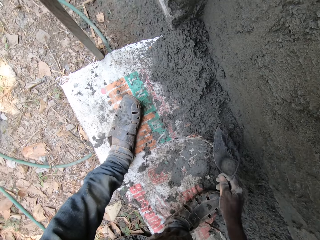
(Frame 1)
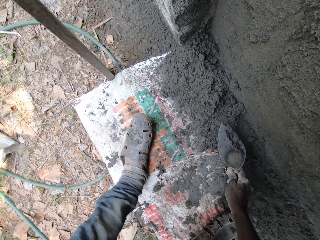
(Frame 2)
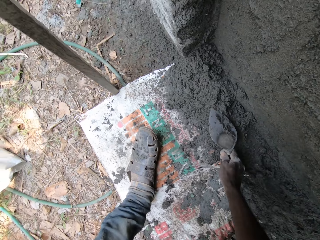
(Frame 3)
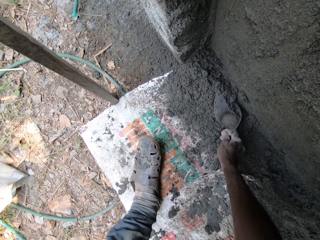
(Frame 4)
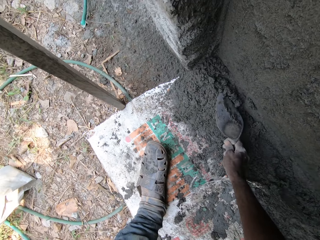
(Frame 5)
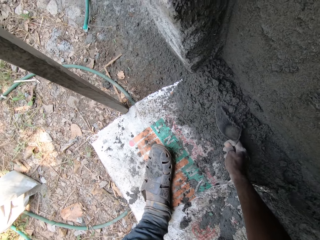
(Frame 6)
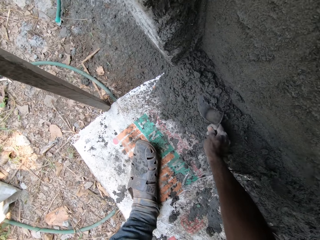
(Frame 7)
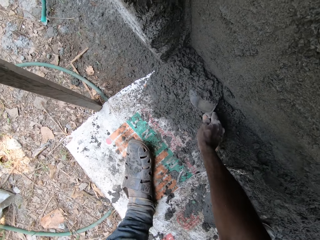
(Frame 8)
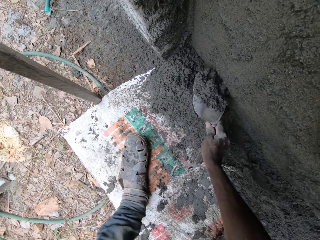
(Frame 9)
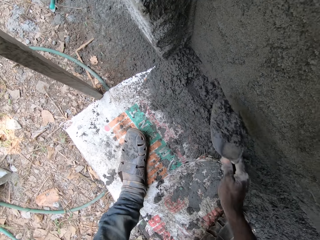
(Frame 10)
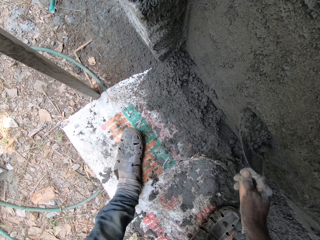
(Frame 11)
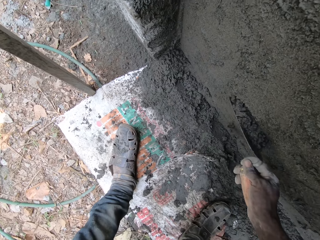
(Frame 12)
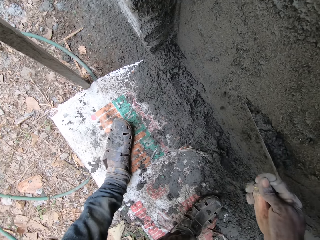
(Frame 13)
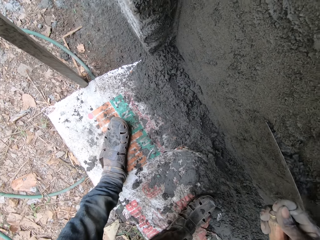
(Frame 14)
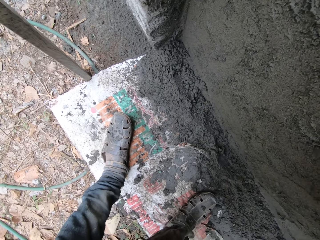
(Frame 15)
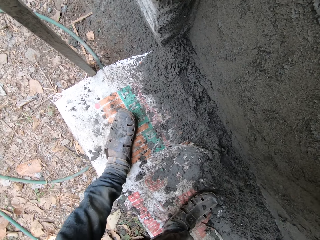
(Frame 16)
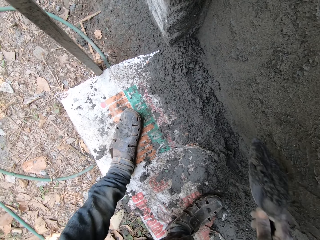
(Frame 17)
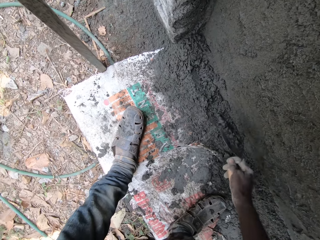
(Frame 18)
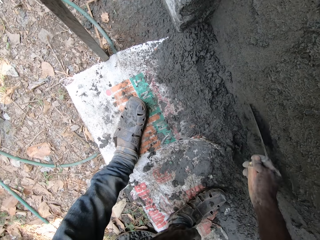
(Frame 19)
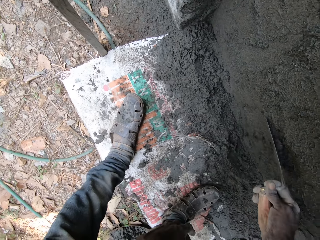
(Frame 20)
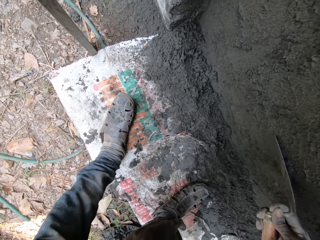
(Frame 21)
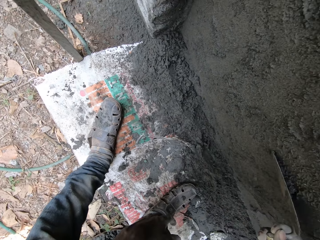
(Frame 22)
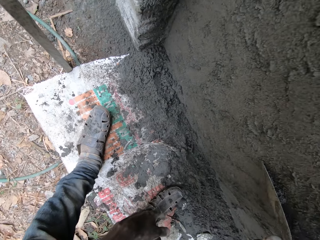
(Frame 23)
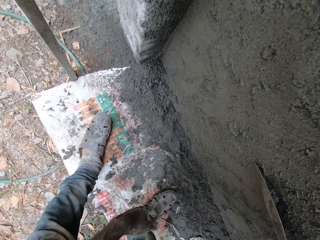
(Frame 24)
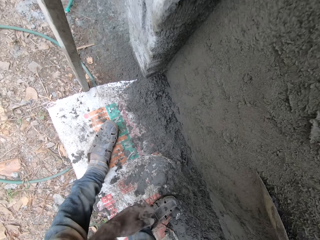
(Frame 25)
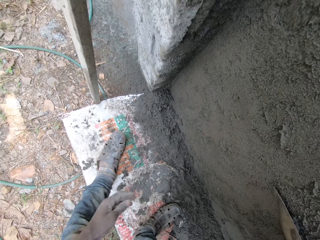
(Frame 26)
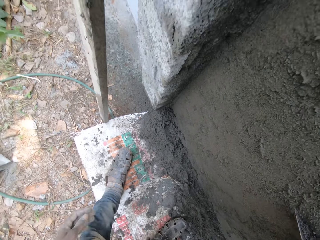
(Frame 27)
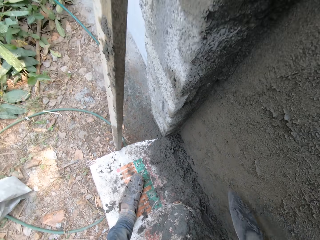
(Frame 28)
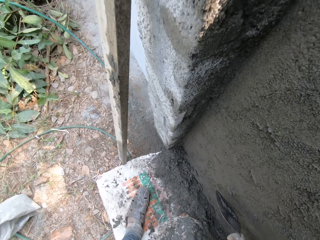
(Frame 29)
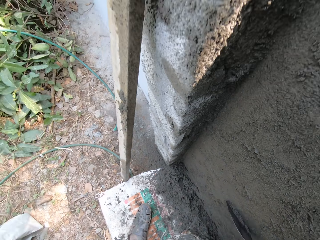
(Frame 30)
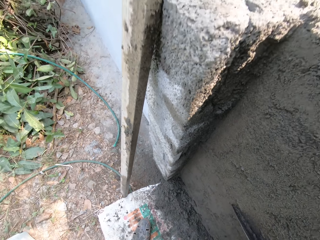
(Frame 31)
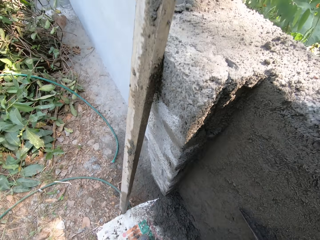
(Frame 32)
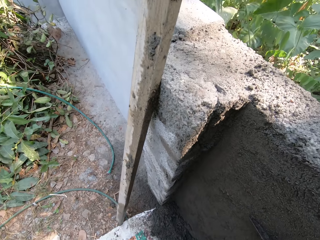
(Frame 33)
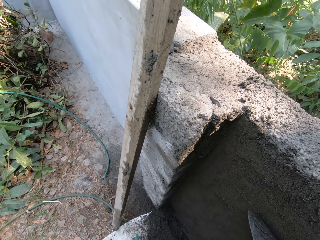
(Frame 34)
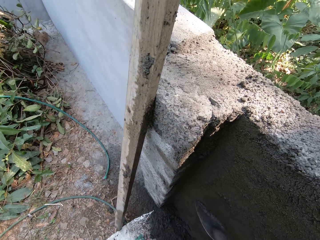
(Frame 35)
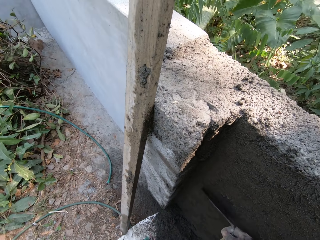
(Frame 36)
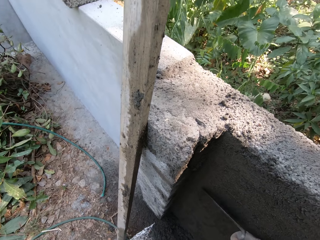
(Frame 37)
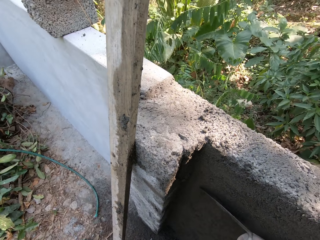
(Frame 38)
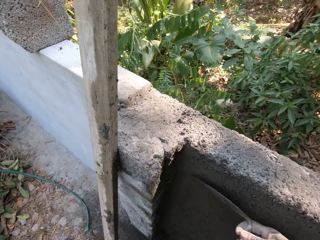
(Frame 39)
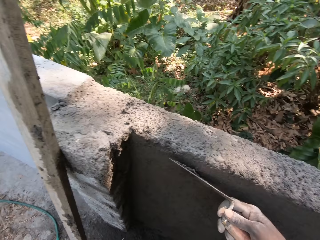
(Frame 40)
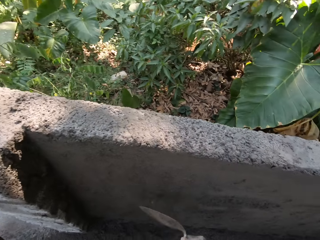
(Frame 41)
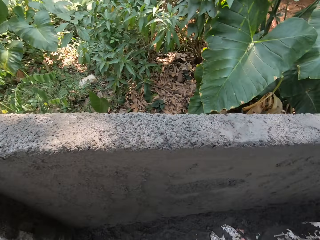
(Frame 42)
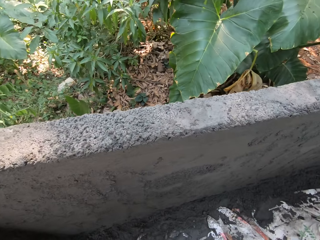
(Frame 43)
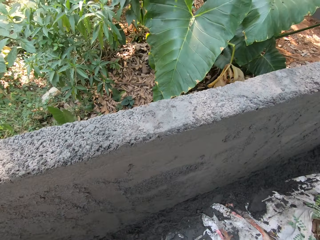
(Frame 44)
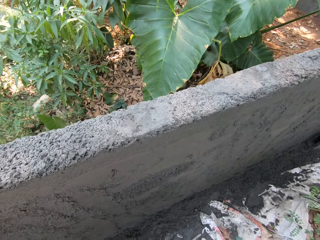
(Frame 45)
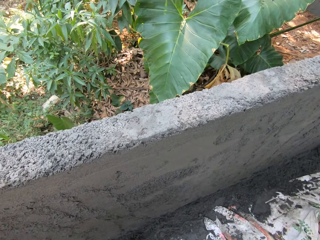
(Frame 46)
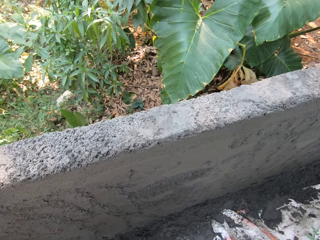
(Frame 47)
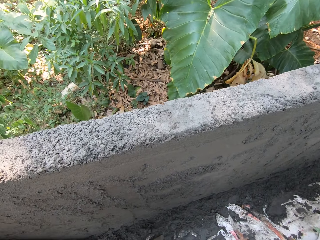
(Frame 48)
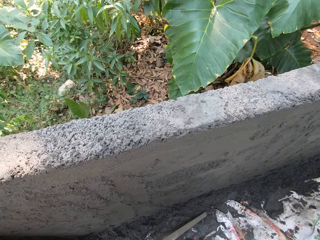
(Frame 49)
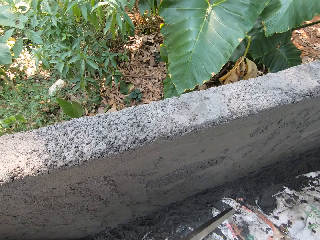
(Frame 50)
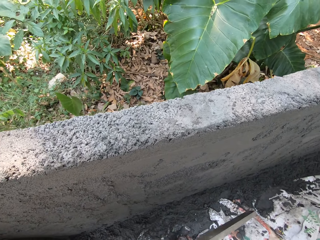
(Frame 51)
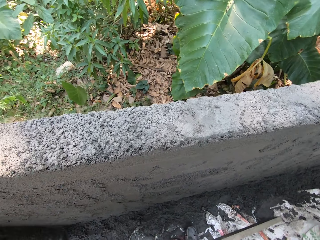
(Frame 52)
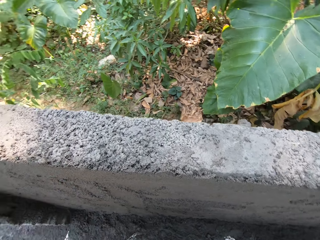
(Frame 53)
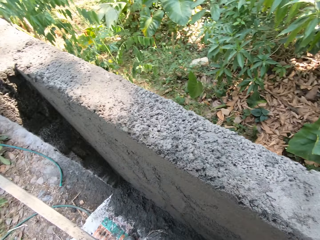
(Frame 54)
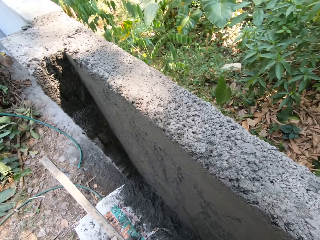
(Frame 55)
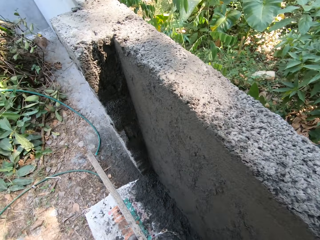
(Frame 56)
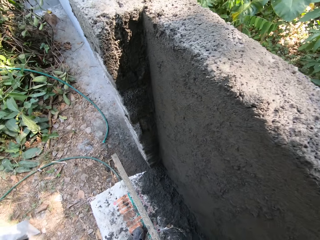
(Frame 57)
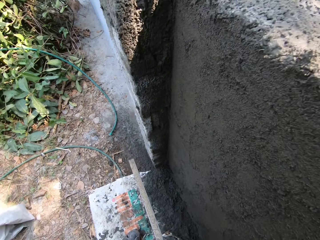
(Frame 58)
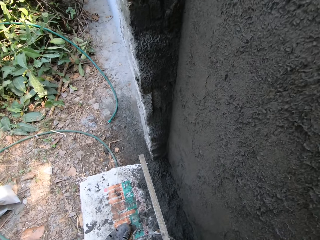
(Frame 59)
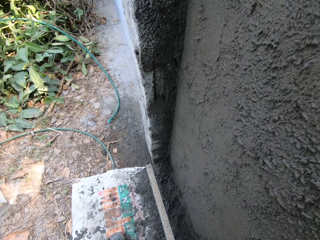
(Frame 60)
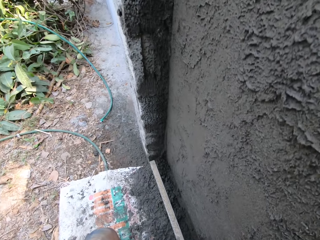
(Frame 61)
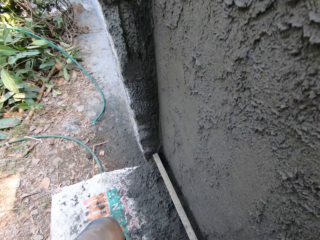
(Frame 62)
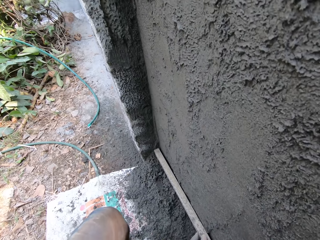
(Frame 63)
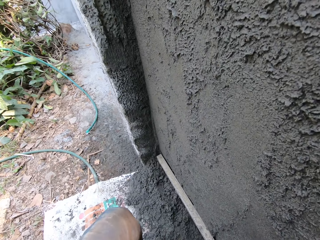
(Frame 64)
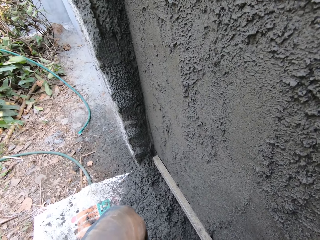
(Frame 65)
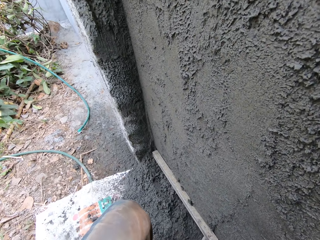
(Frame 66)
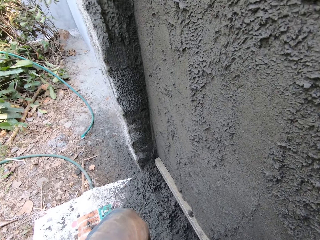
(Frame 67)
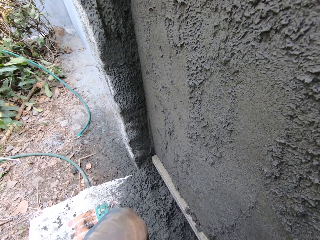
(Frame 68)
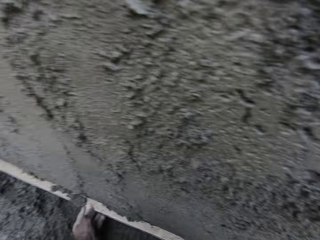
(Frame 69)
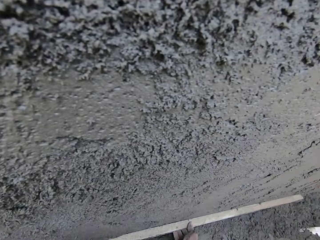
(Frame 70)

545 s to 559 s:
The camera wearer packs cement from the tarp on the ground with the wooden trowel in his right hand. He spreads the cement on the wall with the trowel in his right hand. He holds the log of wood with both hands. He picks up the screed bar, turns around and flattens the wall with the screed bar. He places the wood log on the wall with both hands.

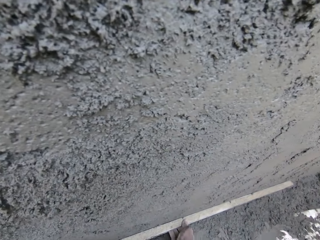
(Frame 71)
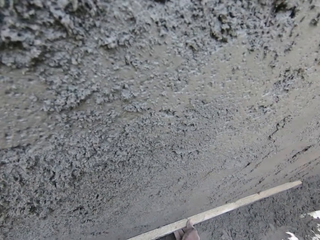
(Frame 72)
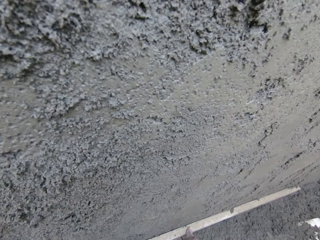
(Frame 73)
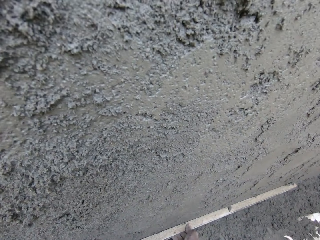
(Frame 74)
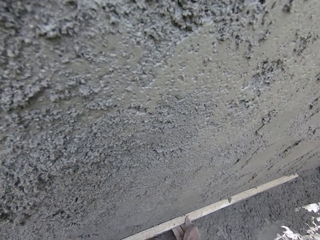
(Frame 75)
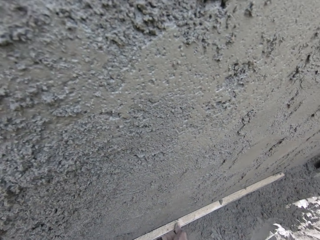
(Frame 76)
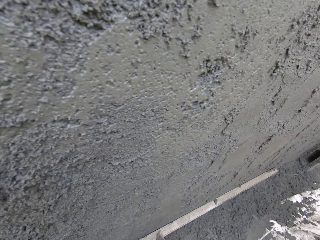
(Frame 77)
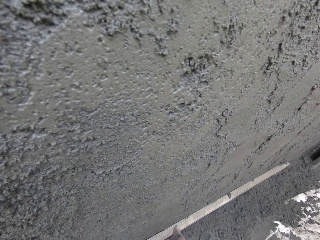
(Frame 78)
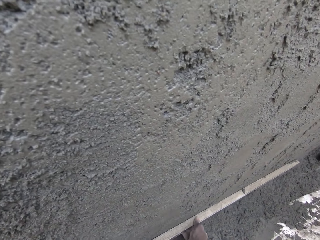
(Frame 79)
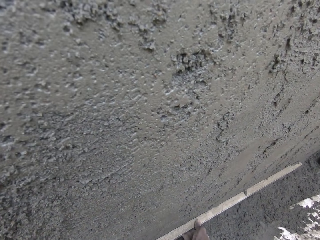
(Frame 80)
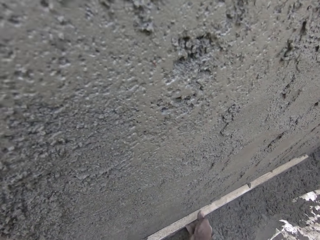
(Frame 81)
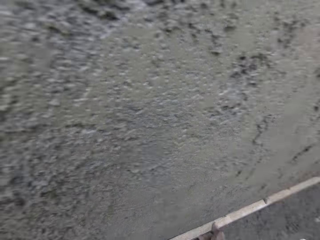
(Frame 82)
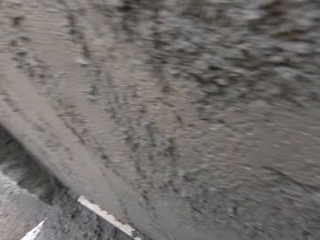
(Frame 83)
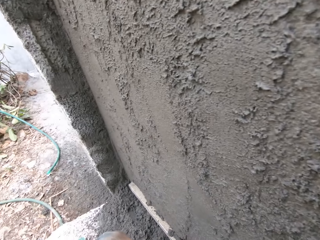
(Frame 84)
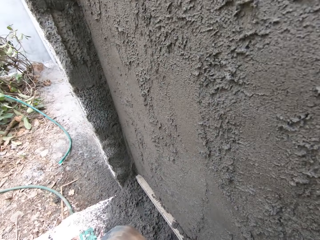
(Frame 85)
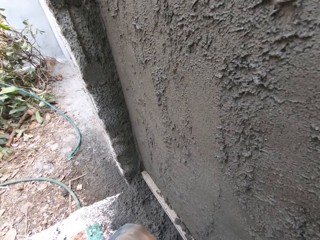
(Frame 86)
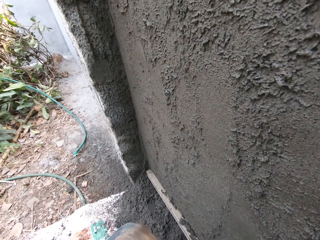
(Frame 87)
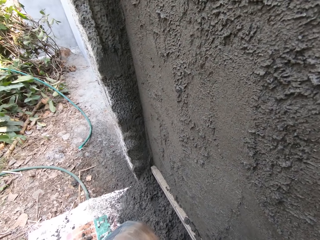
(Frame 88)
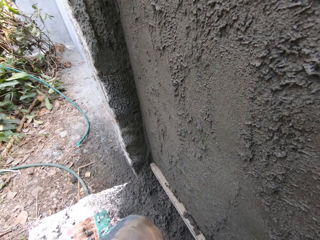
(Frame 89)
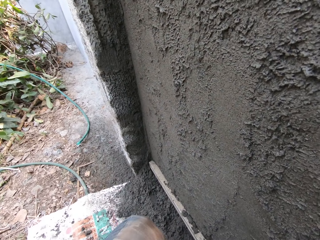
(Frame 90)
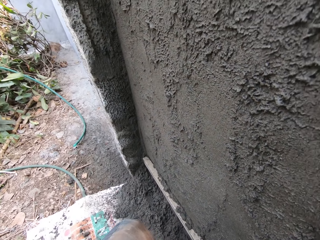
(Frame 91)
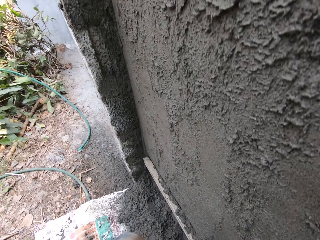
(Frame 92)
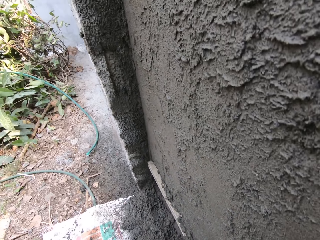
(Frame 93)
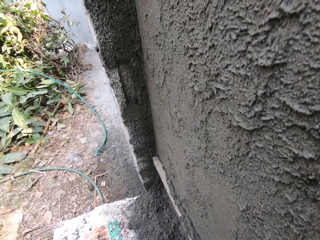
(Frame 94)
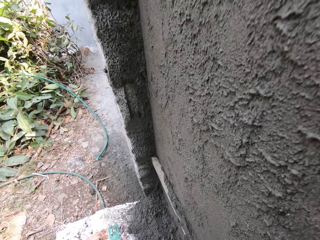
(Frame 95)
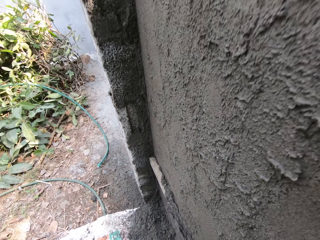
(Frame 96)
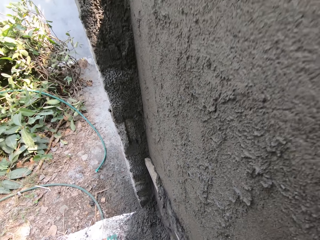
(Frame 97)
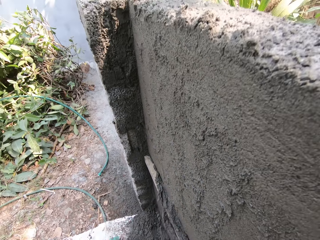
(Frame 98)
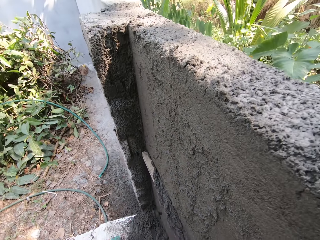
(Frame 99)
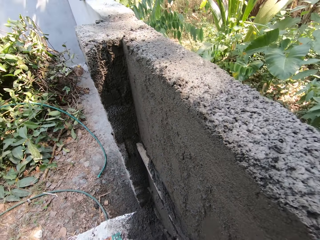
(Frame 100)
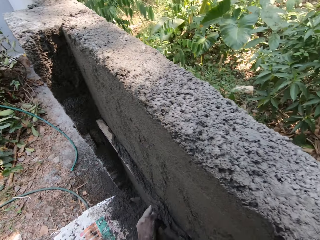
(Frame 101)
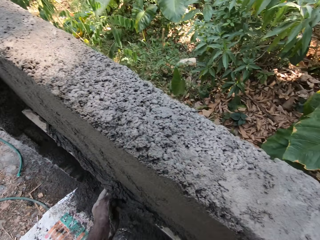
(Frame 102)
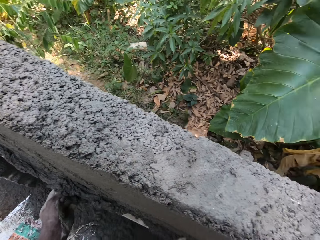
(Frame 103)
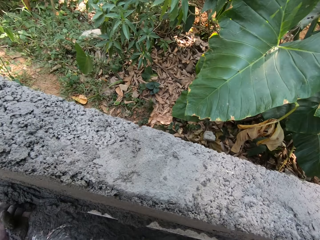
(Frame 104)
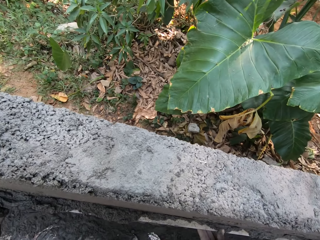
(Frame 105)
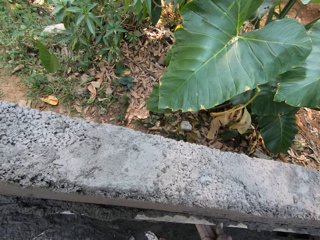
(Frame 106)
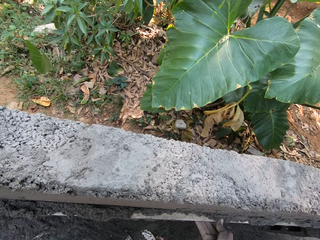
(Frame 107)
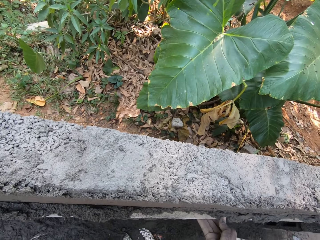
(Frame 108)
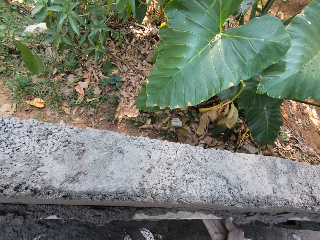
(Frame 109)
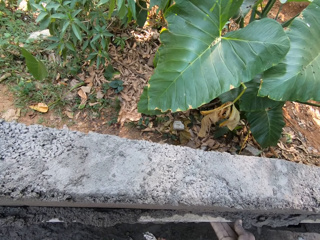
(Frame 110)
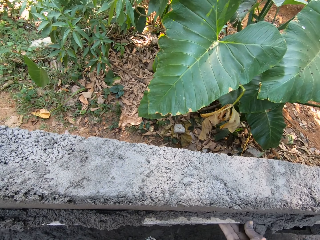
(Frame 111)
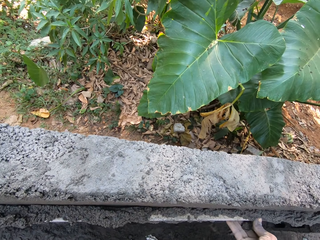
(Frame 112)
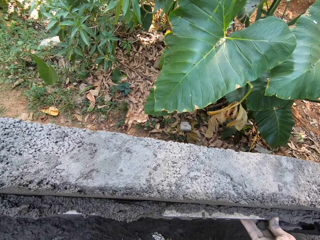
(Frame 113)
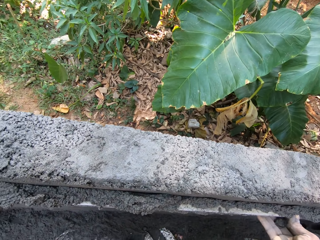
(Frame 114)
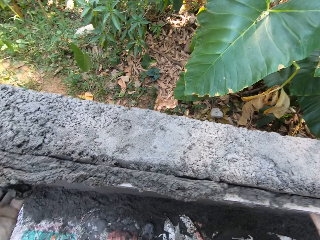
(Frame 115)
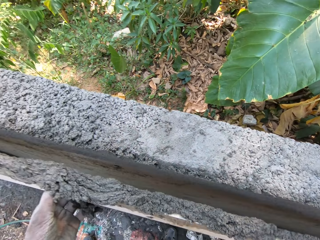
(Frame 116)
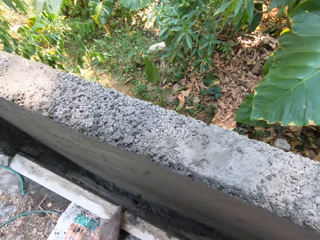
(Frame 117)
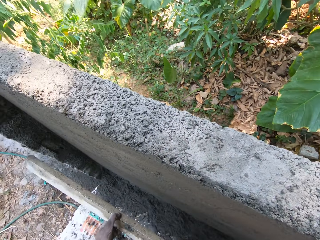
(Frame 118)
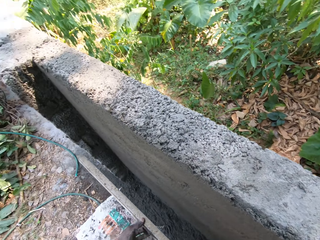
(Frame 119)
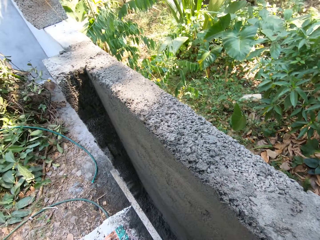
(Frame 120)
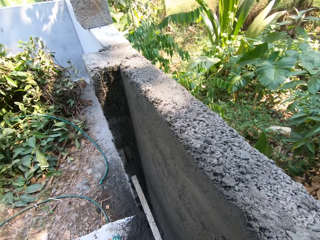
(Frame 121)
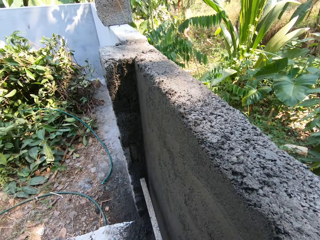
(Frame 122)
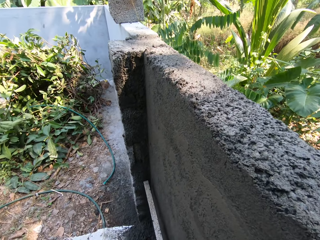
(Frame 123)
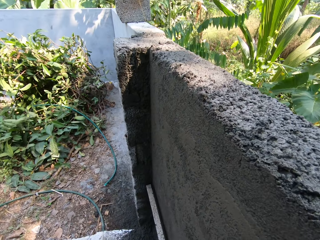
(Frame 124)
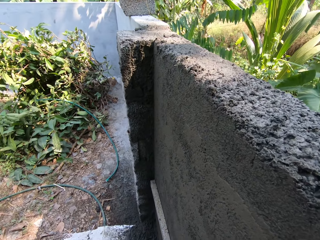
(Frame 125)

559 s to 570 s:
The camera wearer turns around. He flattens the wall with the screed bar. He pulls the wood log across the wall with both hands. He turns around and flattens the wall with the screed bar. He throws the cement plaster on the floor from the wooden log with both hands. He pours down the concrete on the screed bar.
